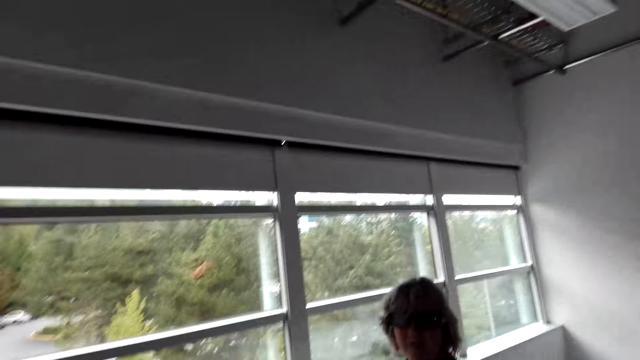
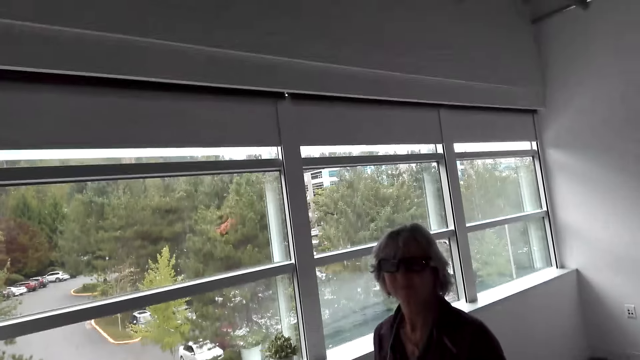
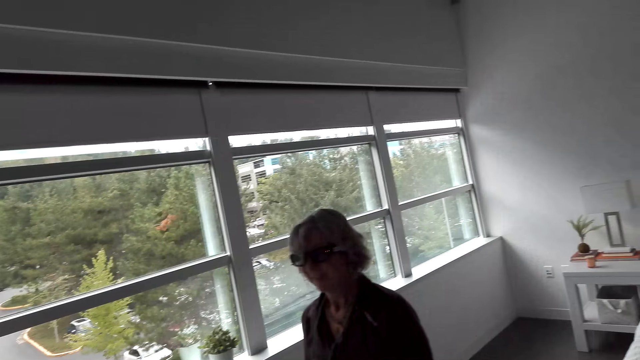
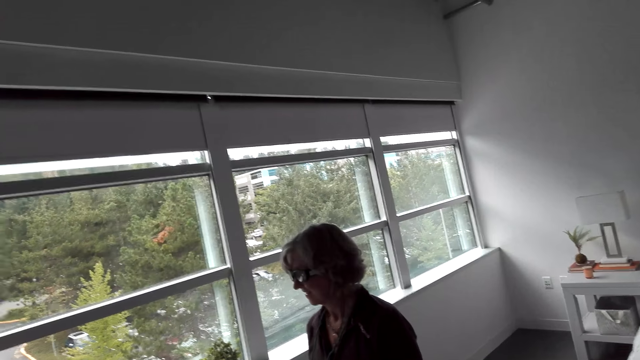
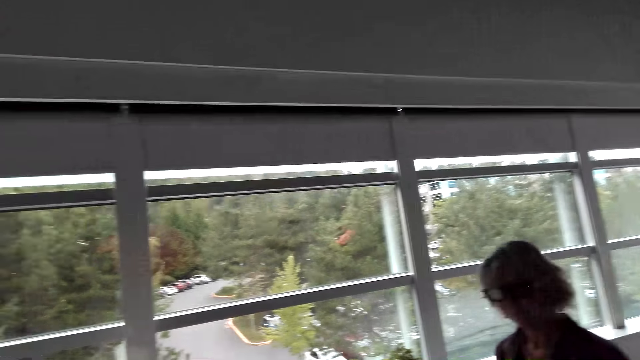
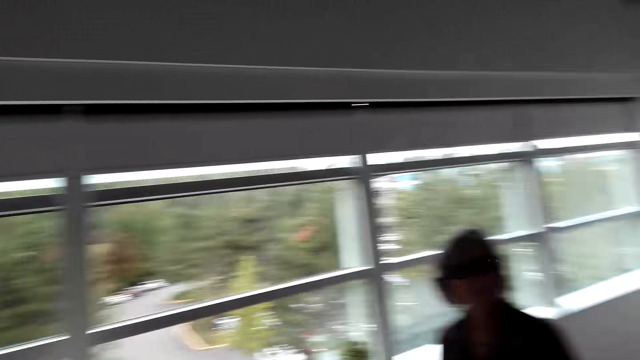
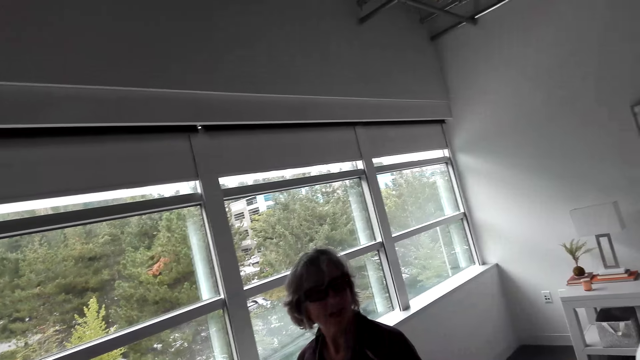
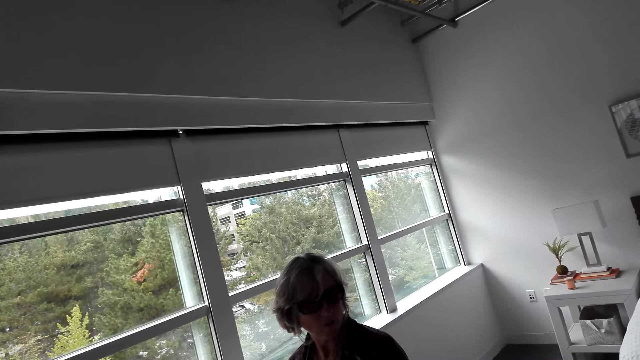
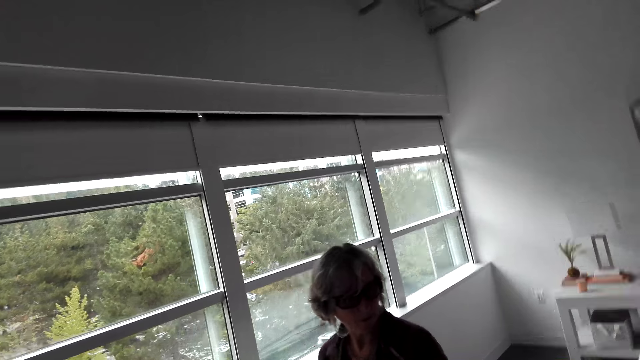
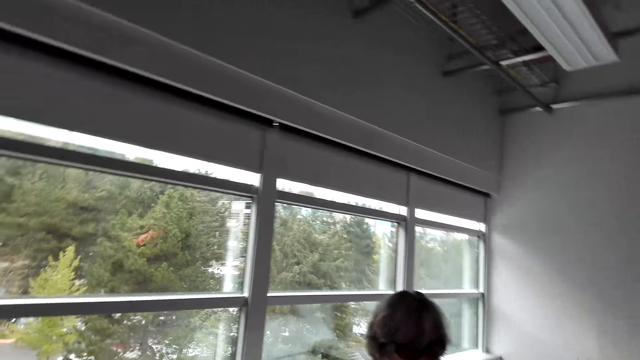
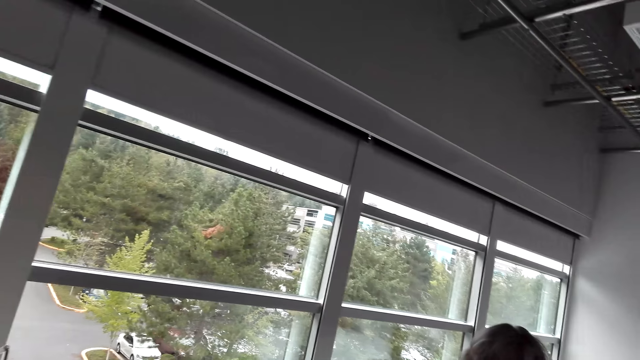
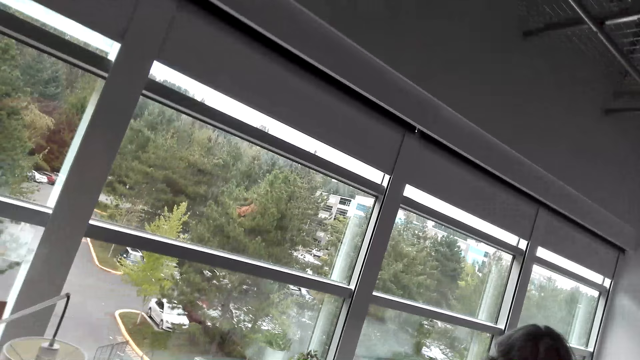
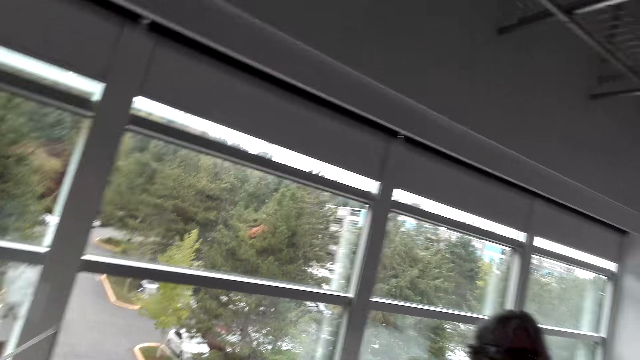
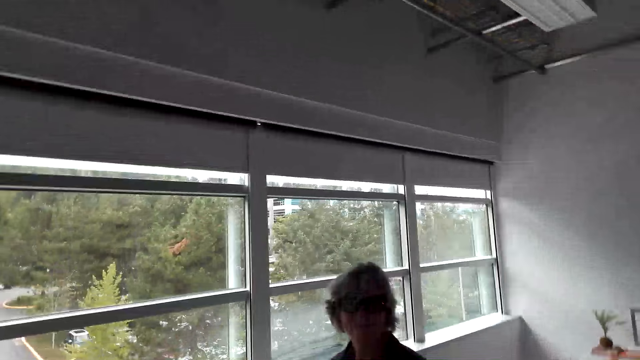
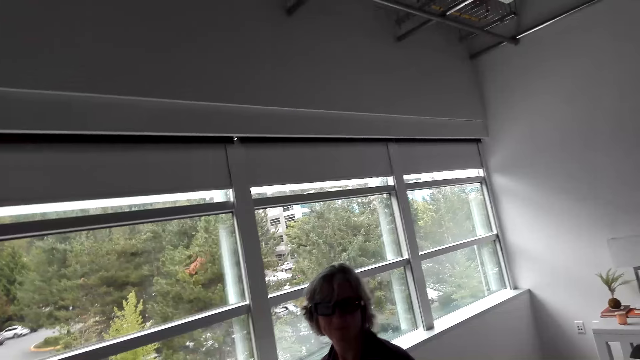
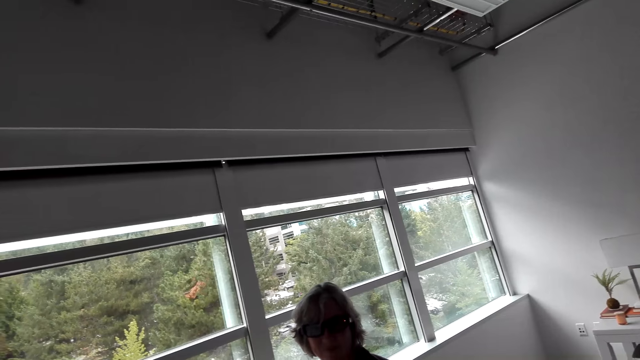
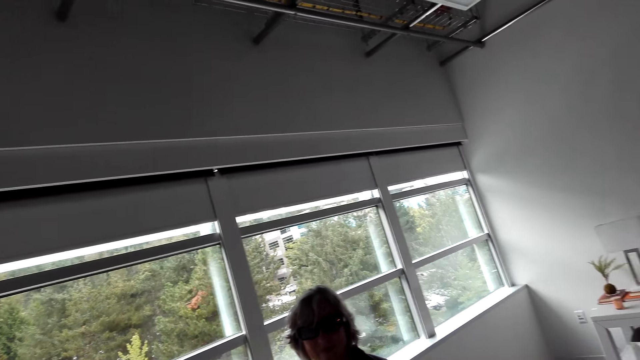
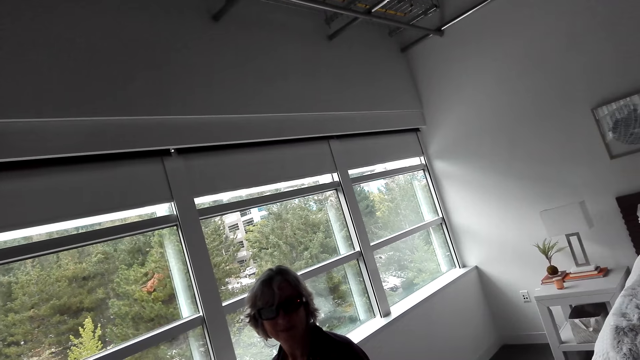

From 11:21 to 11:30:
The camera wearer looks at a woman. They talk to the woman.

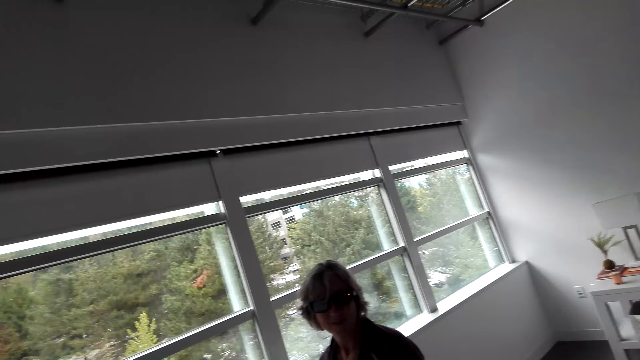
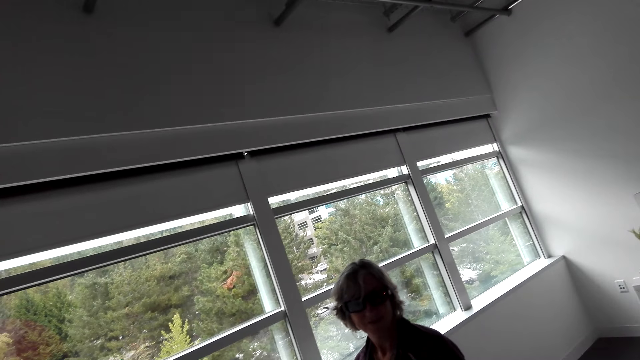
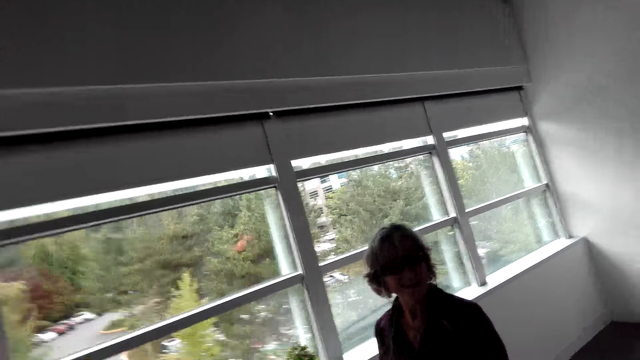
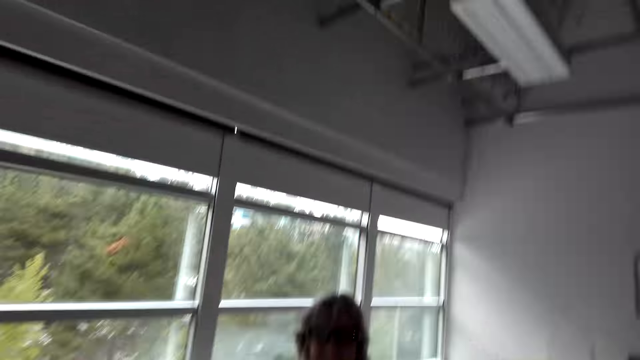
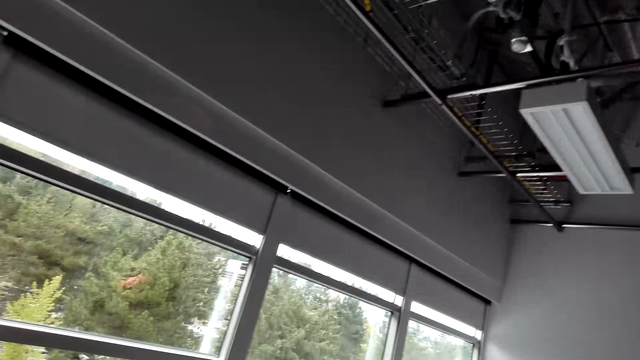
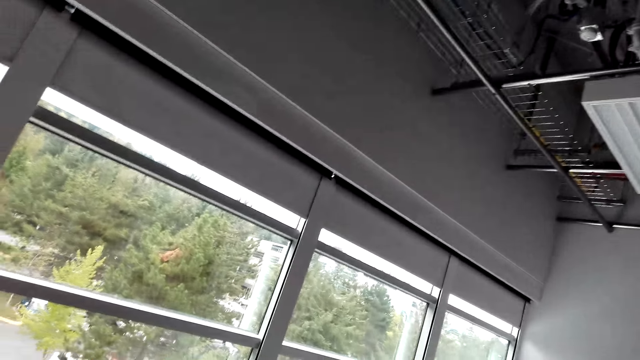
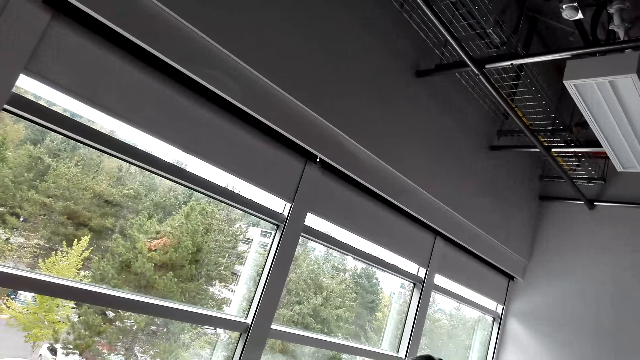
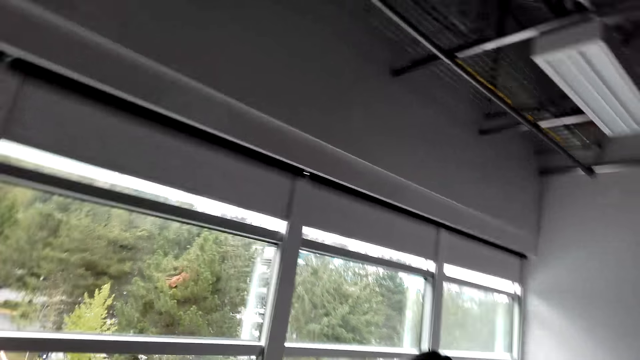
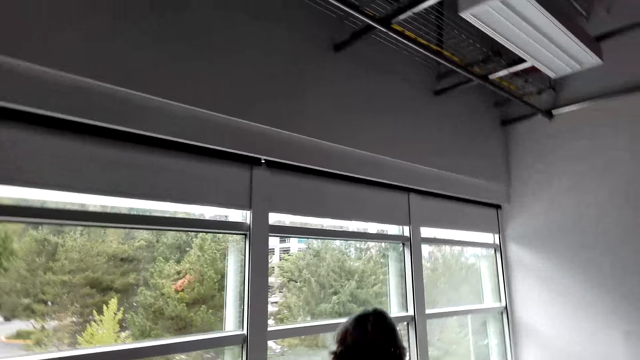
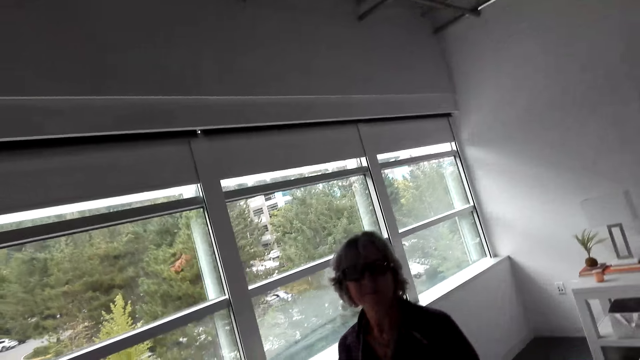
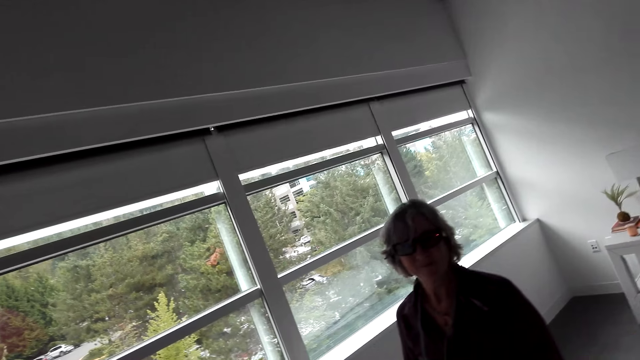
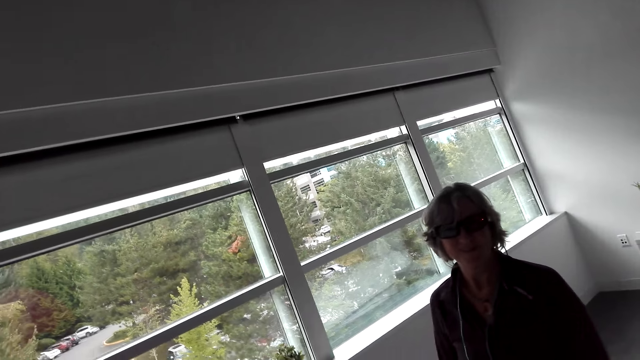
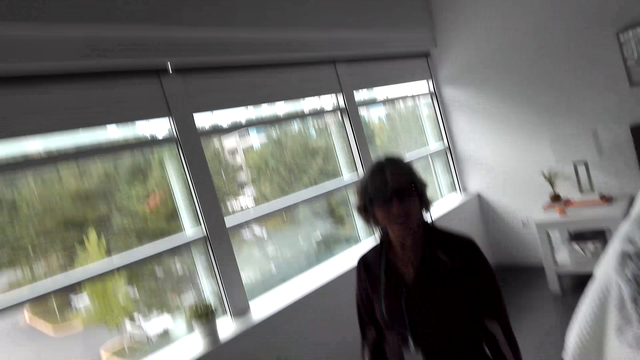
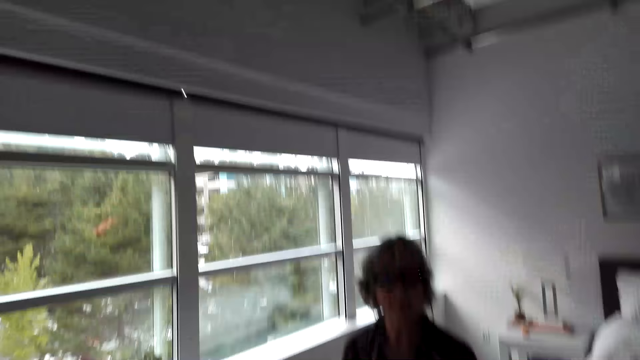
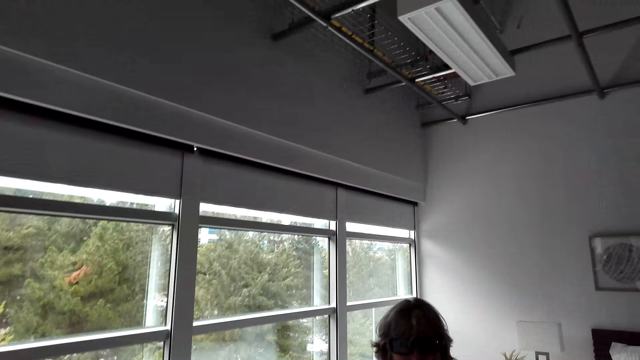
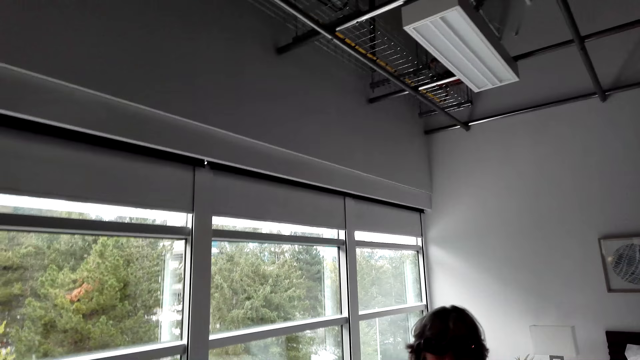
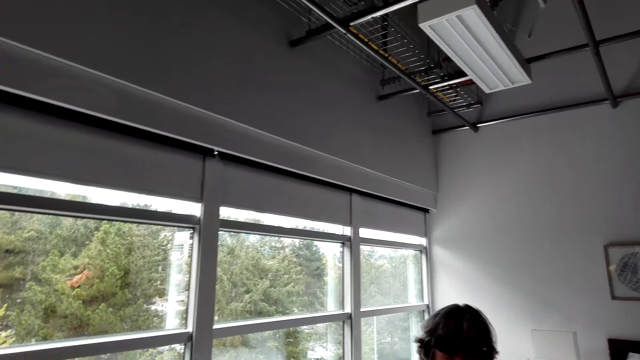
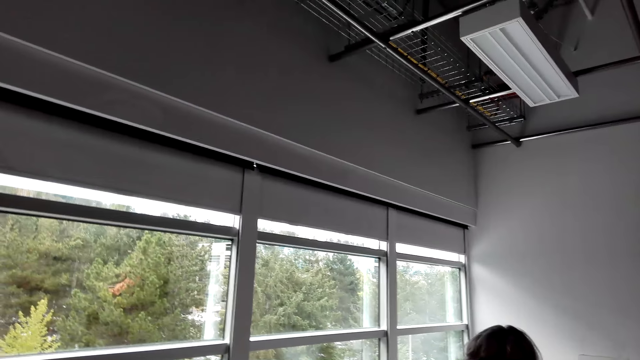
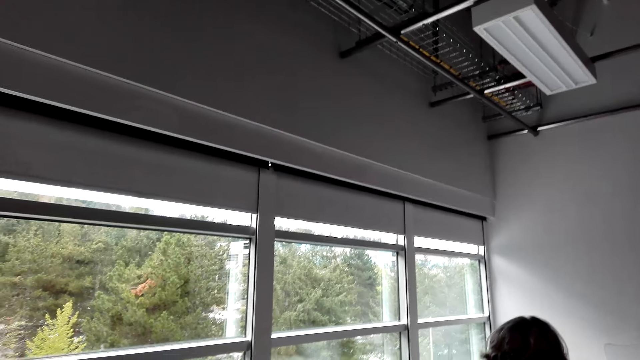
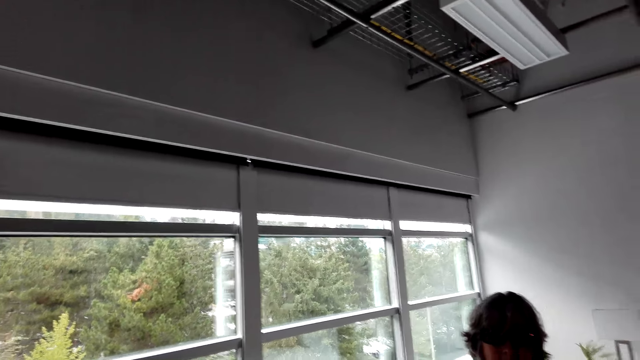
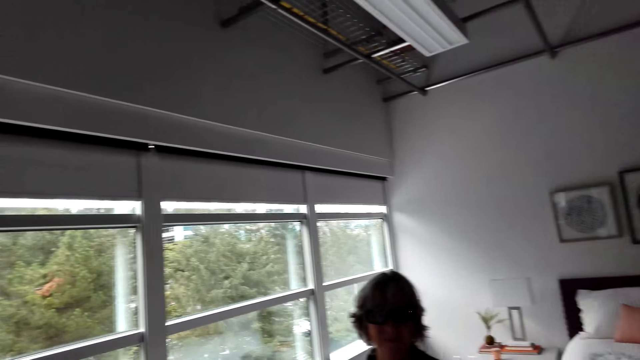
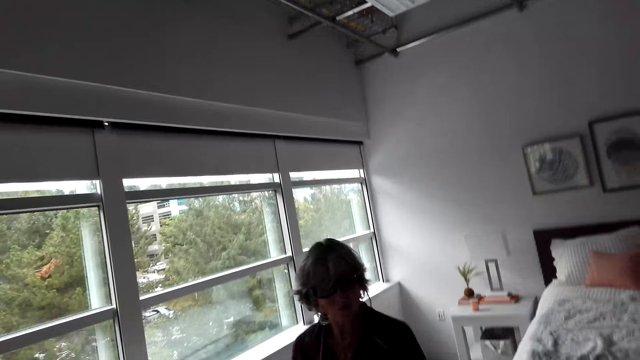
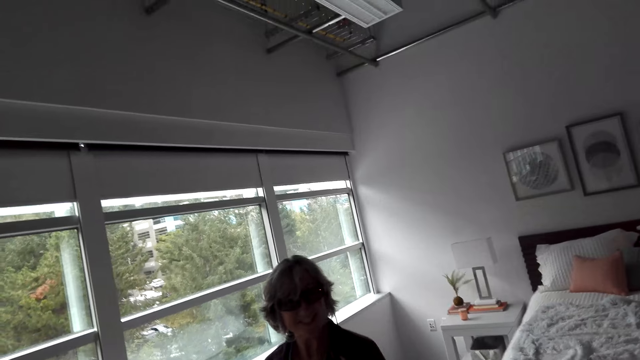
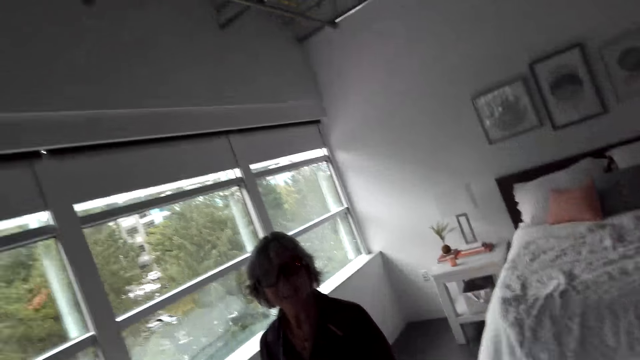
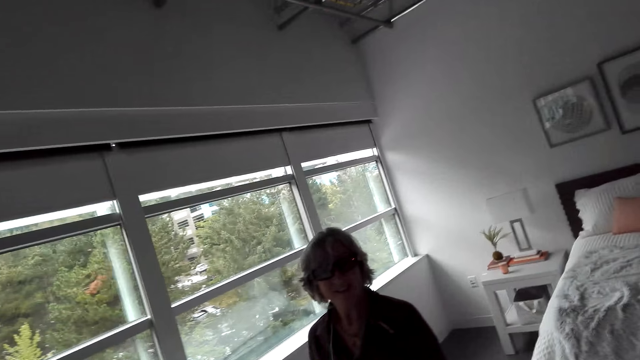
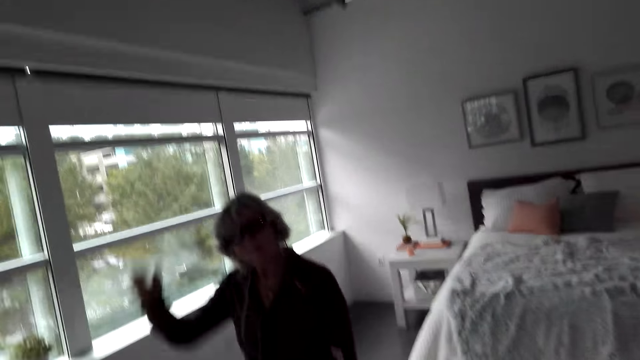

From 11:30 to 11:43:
A woman talks to the camera wearer. The camera wearer talks to the woman. The woman talks to the camera wearer. The camera wearer talks to the woman.
